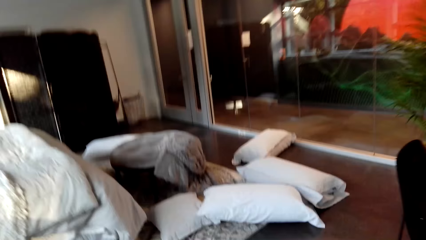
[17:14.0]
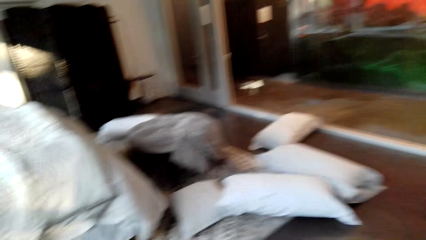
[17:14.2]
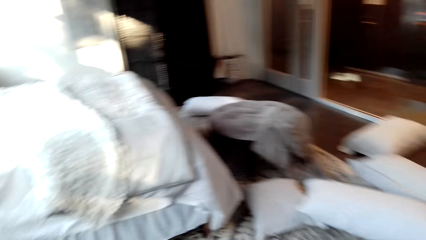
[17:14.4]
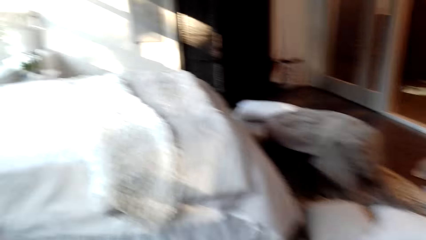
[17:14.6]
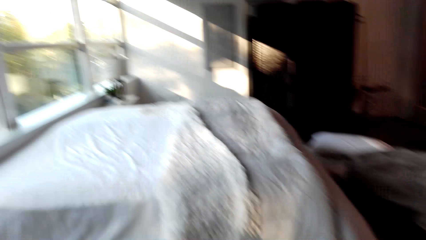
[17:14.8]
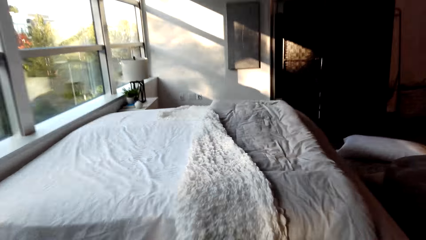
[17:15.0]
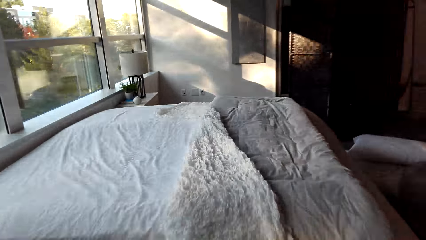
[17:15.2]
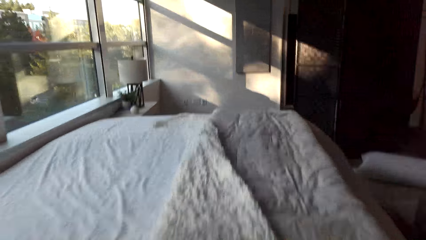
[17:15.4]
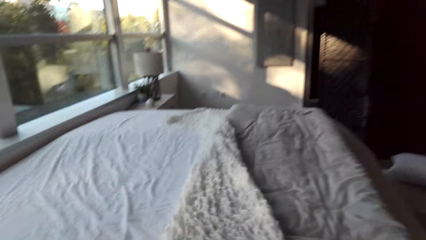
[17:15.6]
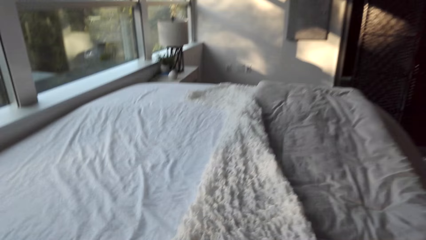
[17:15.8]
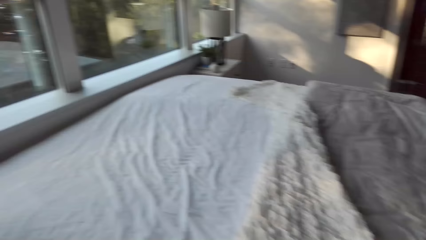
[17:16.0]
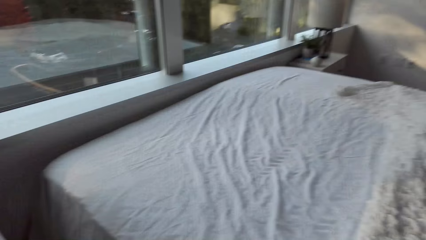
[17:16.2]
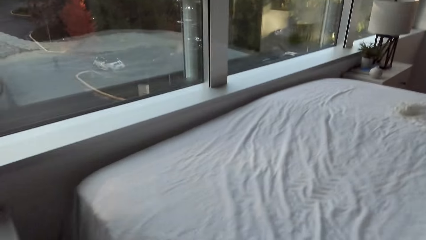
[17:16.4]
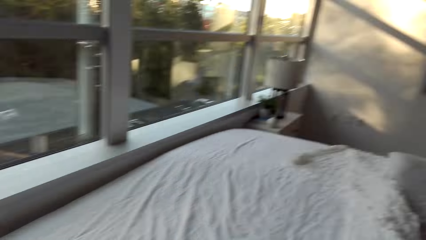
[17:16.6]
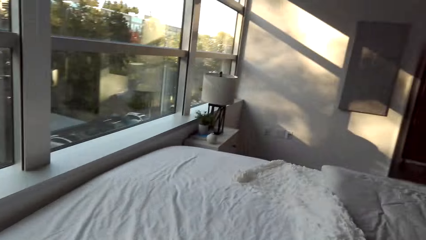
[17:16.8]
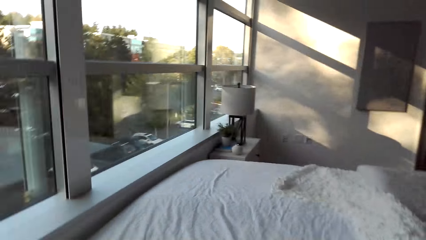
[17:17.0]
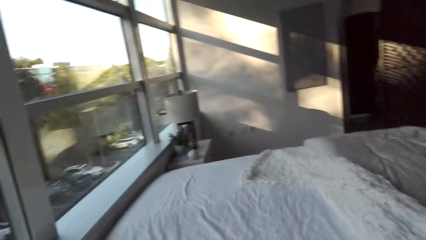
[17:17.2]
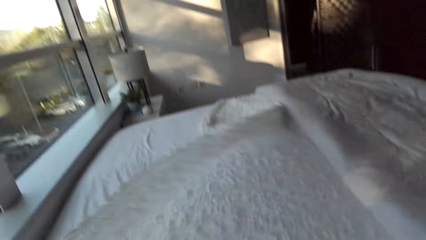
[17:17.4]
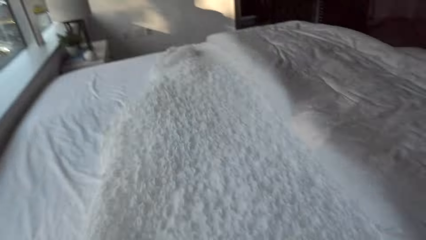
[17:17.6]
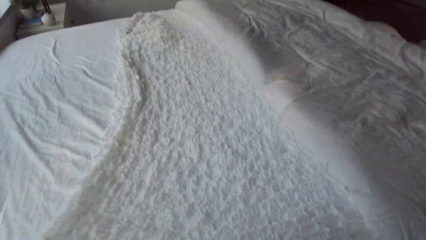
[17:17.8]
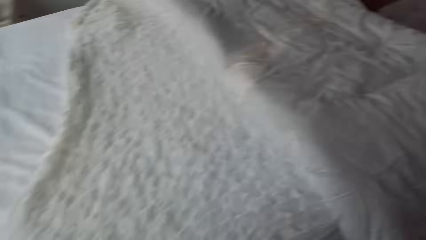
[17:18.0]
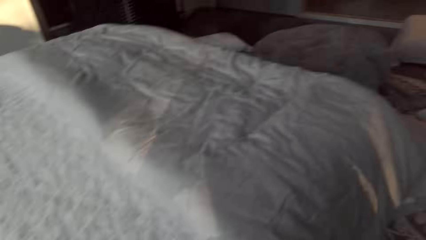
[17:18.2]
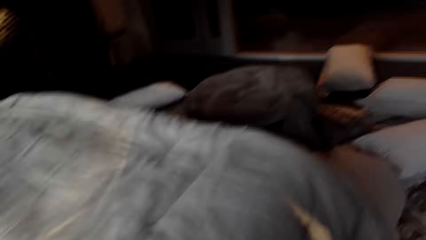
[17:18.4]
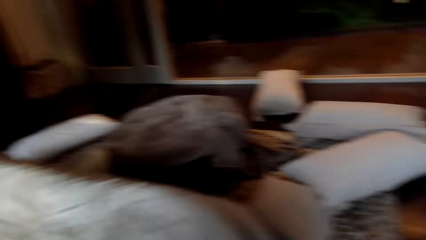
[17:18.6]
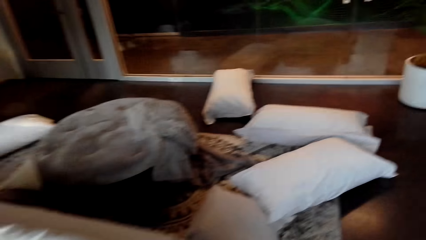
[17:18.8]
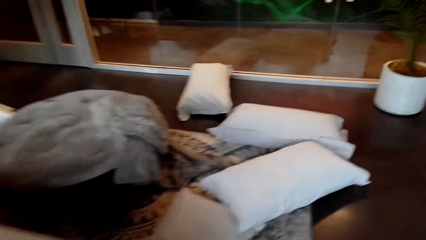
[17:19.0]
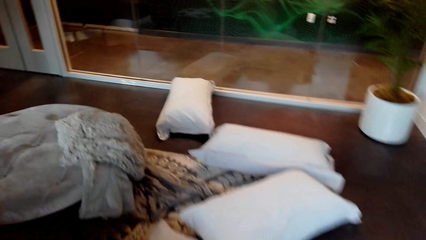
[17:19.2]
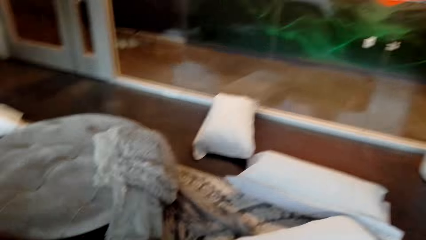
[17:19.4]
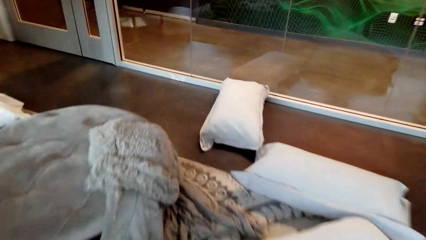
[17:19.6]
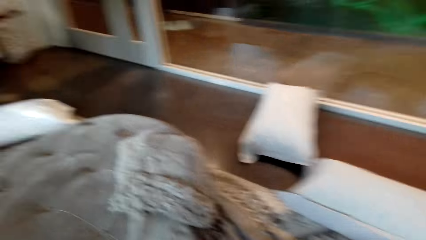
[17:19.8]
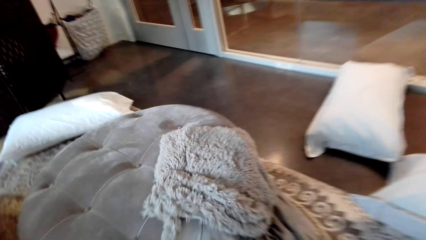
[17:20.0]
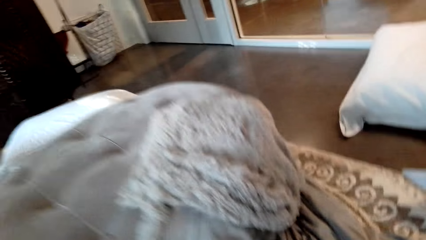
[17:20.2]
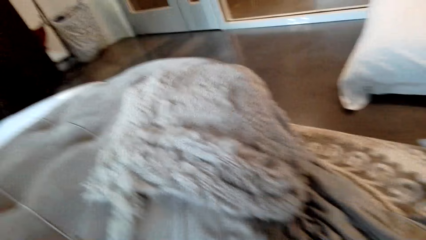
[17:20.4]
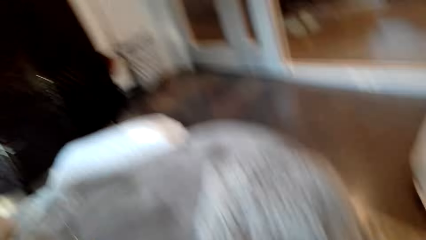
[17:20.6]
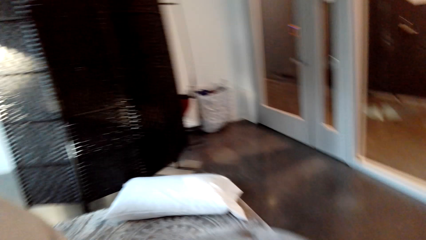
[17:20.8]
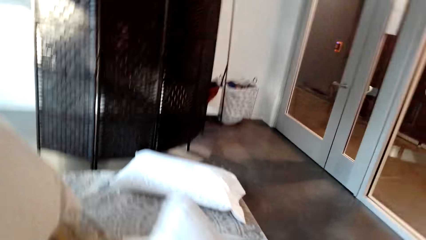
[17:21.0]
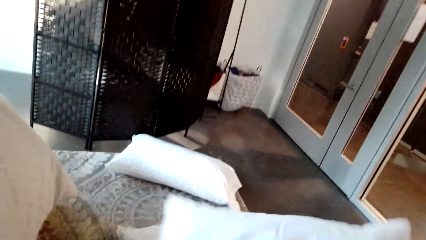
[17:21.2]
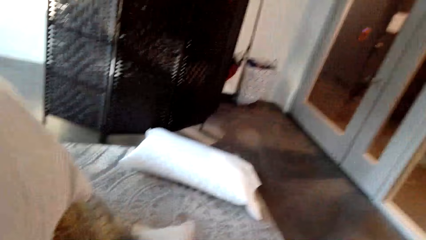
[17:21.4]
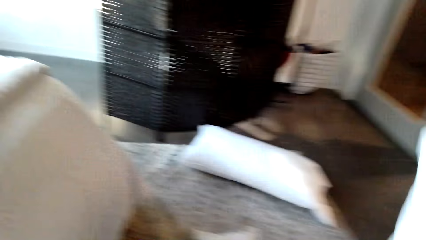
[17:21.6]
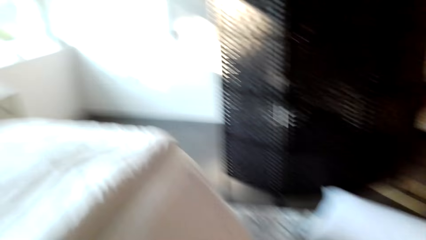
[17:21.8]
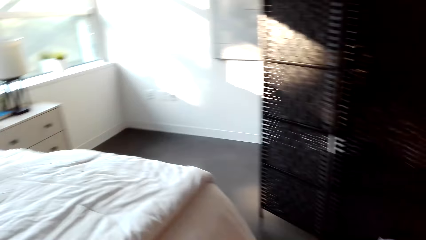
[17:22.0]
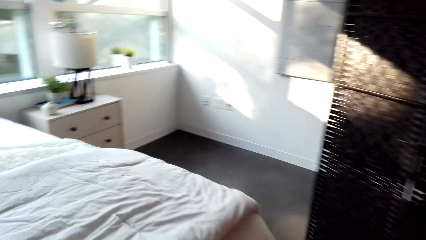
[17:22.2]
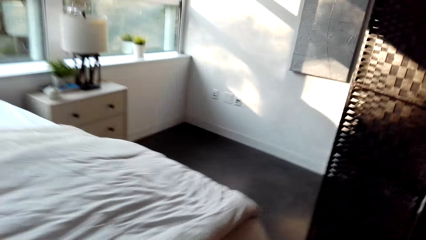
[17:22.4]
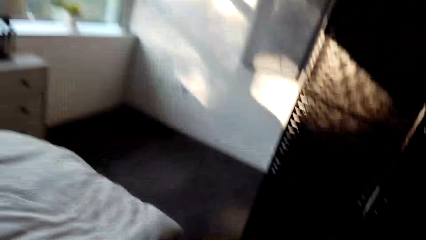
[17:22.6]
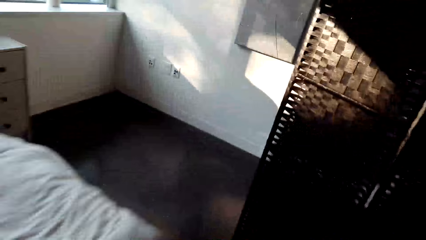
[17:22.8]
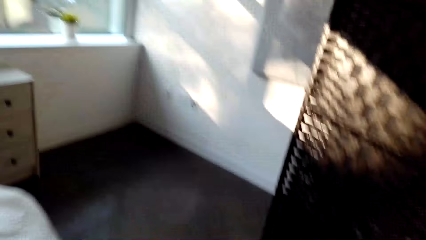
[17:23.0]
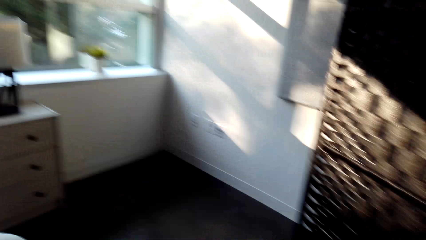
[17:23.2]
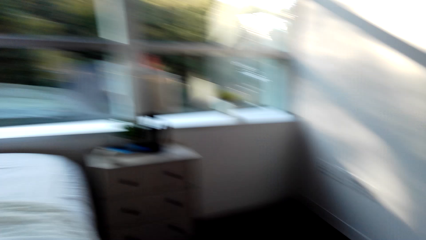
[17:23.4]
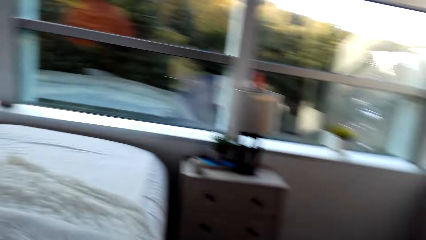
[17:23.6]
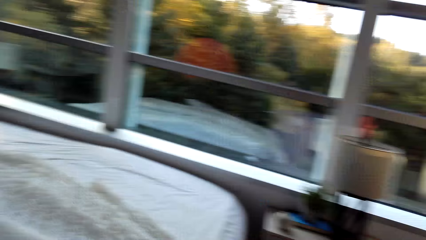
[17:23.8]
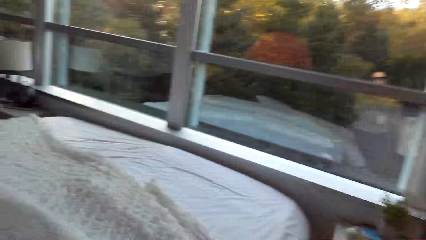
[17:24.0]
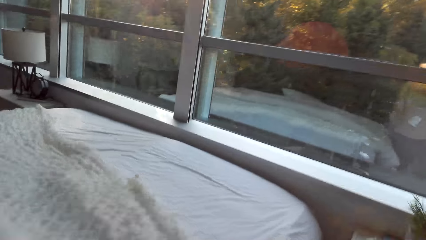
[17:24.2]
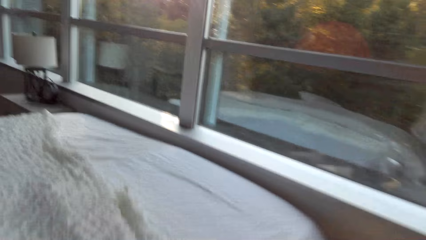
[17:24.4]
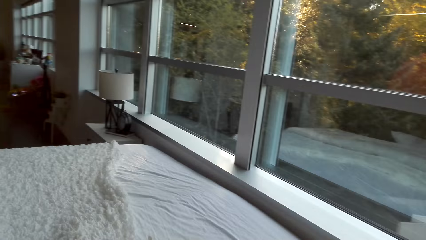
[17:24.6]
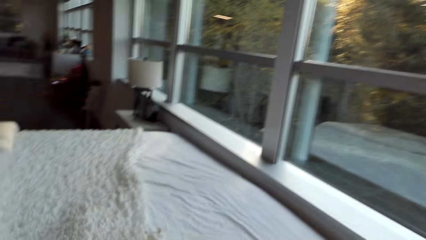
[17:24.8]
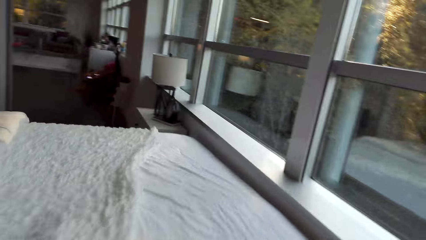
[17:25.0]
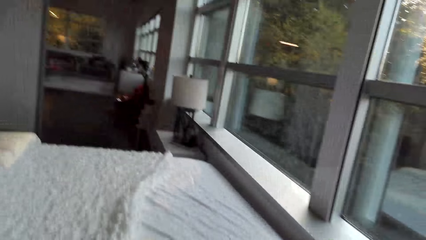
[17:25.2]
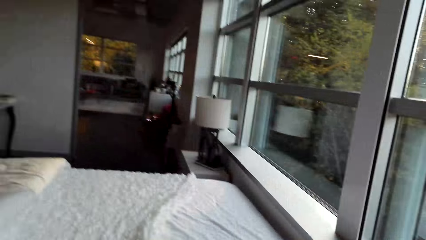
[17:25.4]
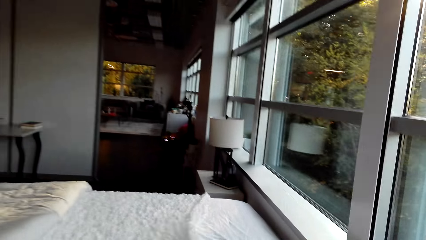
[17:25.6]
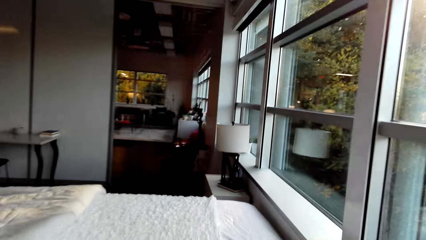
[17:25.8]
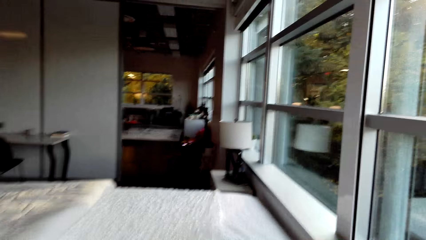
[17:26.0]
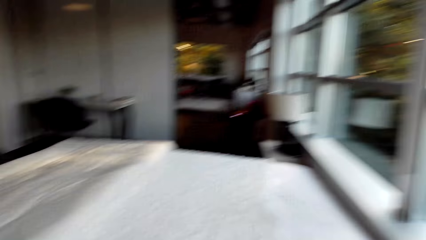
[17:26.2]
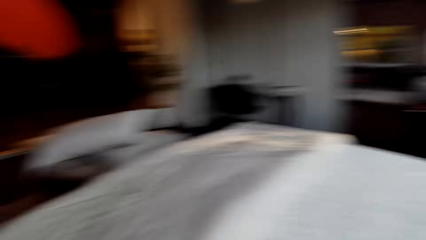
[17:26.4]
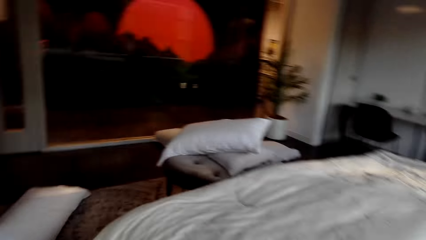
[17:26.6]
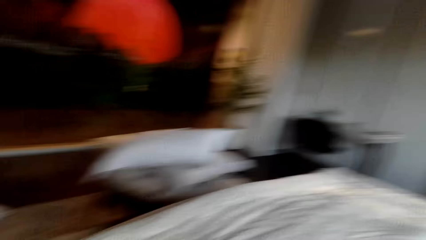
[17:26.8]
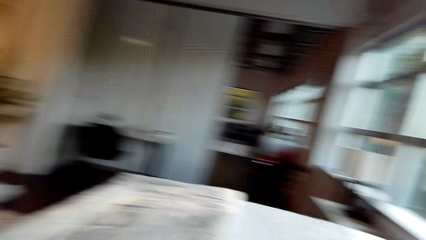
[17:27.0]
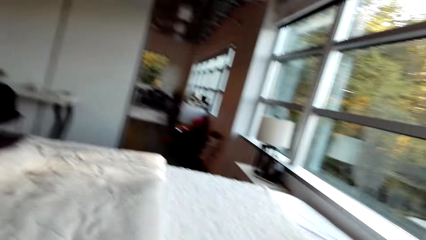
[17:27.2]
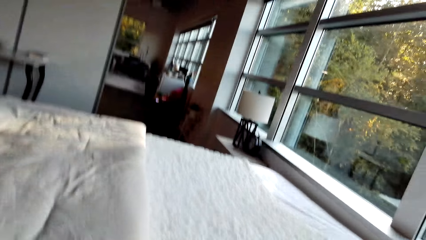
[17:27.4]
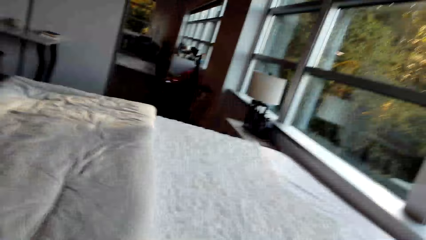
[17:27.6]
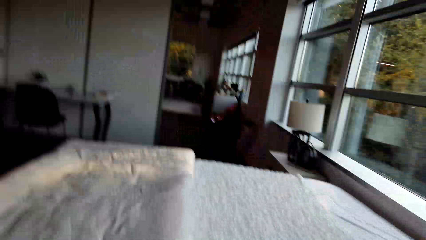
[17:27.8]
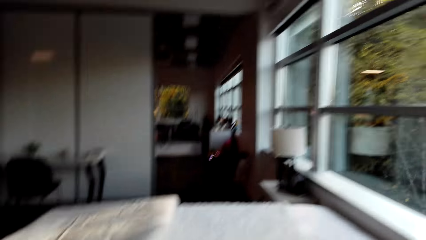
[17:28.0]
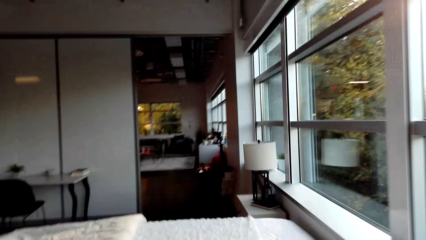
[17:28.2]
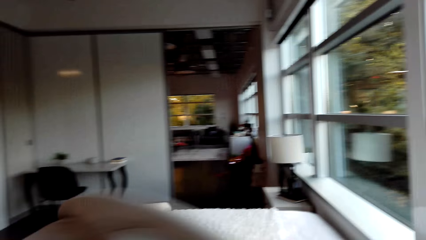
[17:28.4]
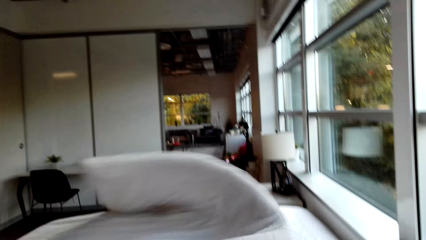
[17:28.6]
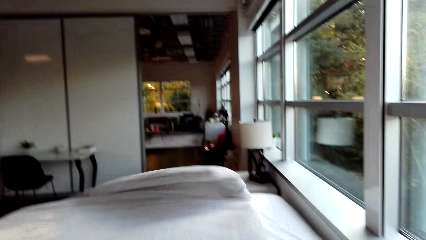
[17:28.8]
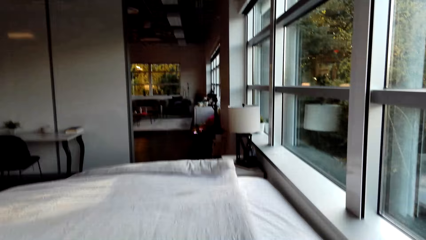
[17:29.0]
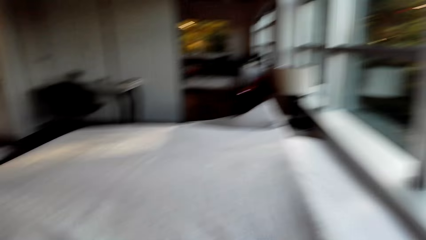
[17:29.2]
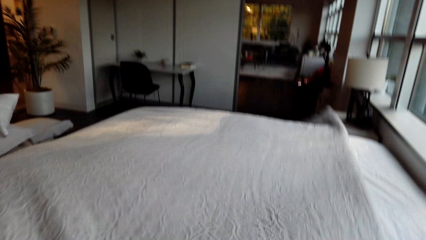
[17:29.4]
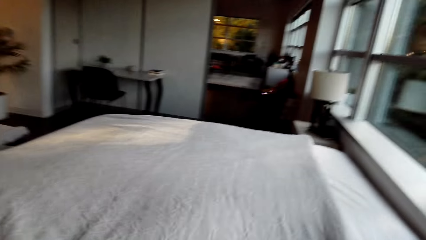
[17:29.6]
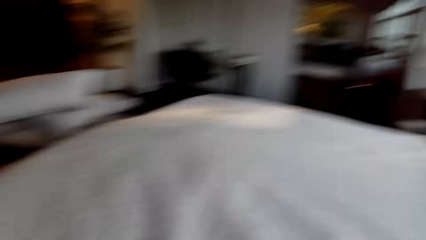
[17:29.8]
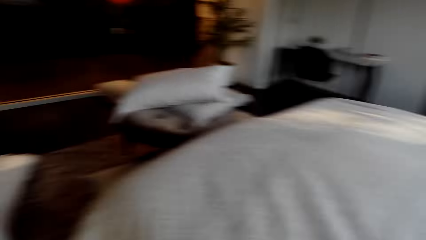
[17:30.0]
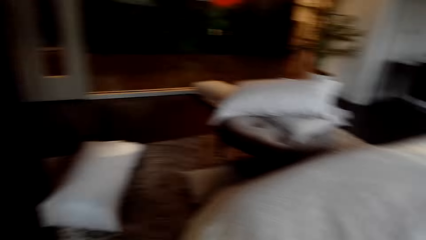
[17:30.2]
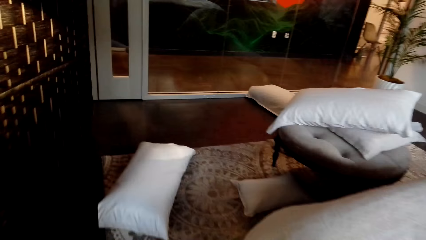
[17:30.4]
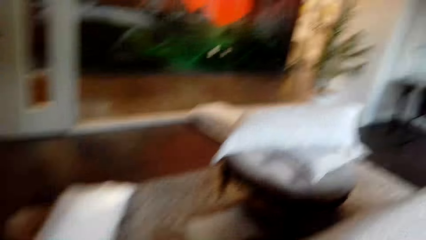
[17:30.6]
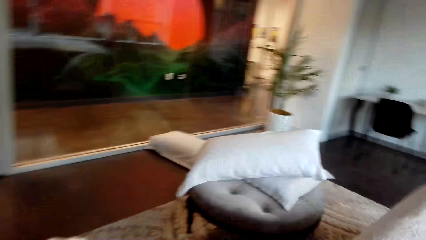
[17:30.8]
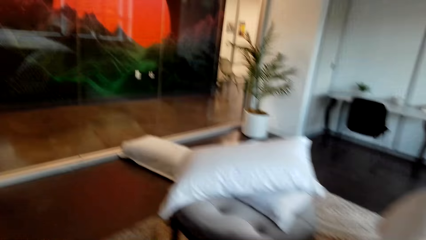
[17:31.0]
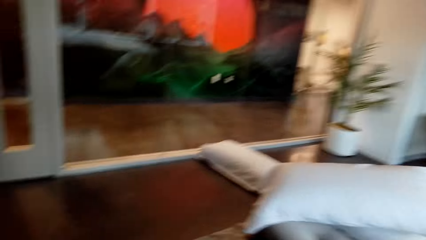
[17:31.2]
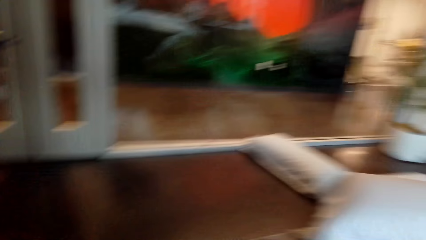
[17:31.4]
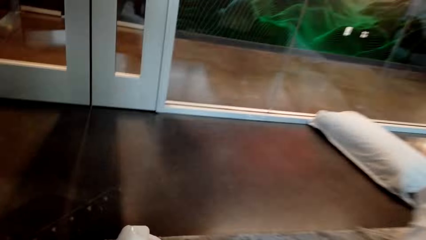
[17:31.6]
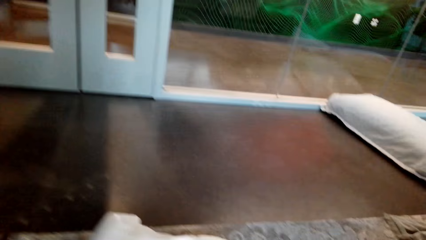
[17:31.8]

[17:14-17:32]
The camera wearer spreads the beddings. They pick up the pillow. They throw the pillow on the bed.
